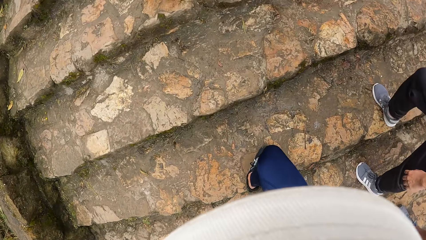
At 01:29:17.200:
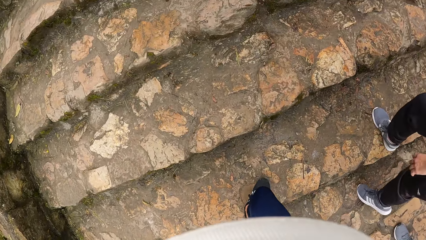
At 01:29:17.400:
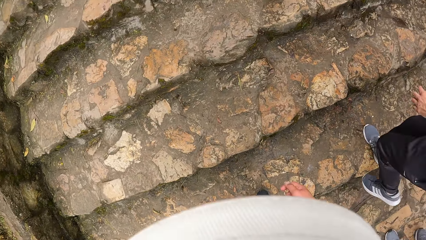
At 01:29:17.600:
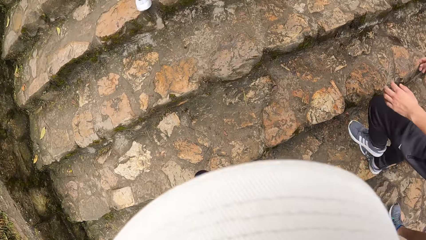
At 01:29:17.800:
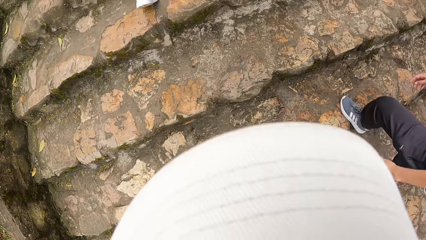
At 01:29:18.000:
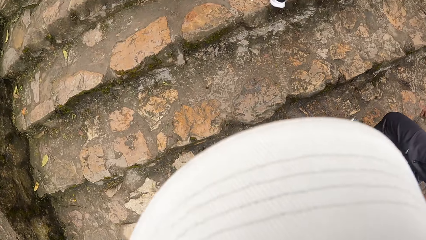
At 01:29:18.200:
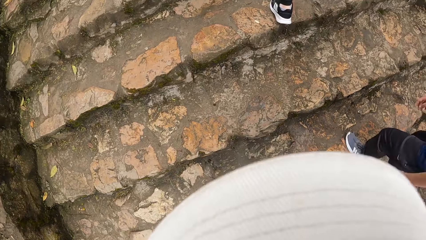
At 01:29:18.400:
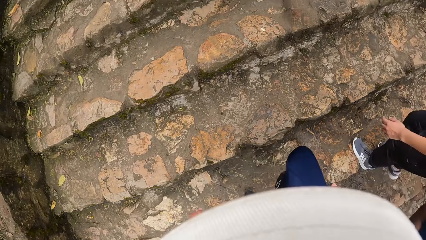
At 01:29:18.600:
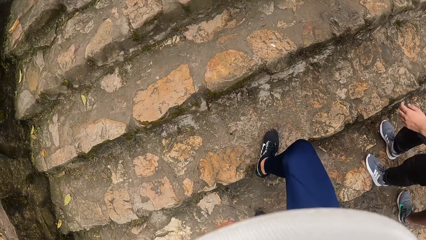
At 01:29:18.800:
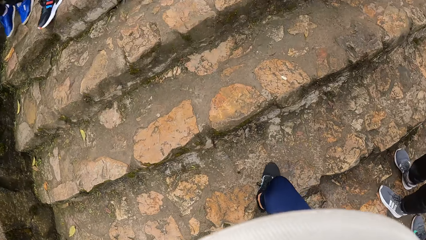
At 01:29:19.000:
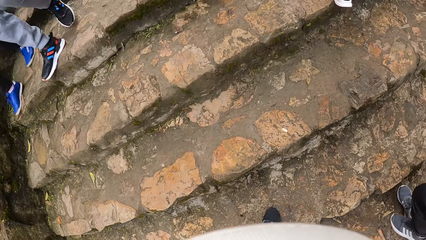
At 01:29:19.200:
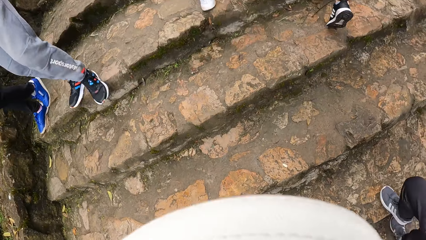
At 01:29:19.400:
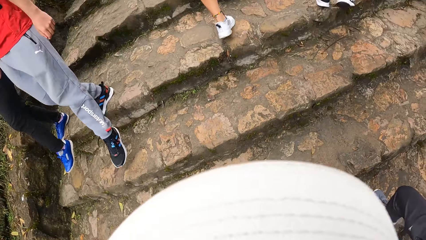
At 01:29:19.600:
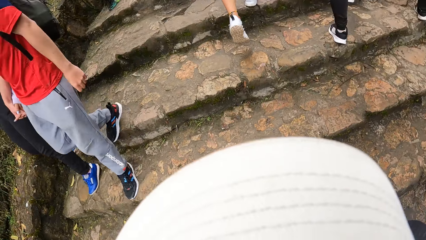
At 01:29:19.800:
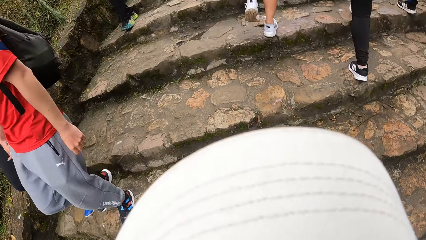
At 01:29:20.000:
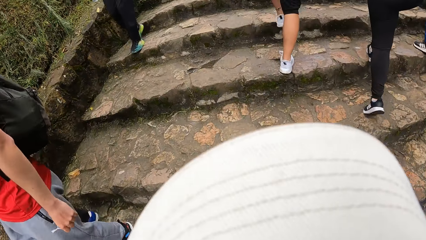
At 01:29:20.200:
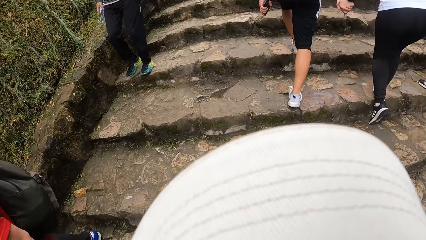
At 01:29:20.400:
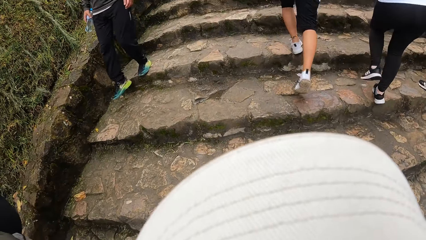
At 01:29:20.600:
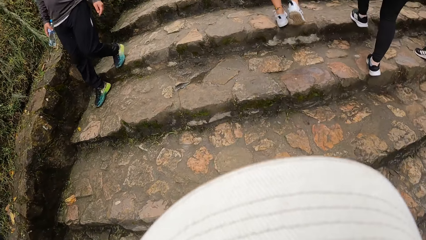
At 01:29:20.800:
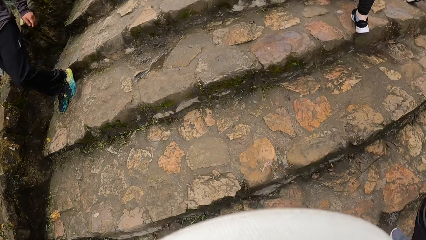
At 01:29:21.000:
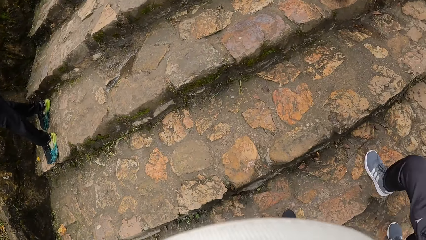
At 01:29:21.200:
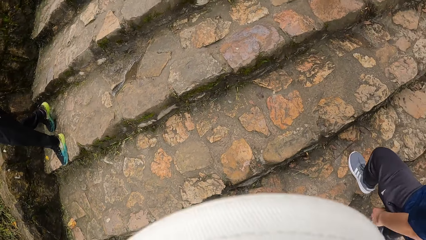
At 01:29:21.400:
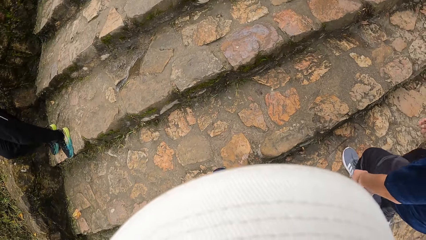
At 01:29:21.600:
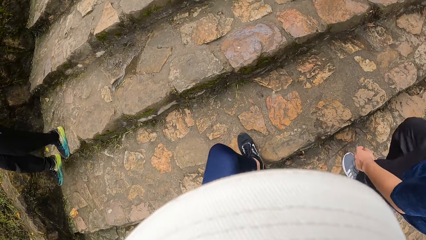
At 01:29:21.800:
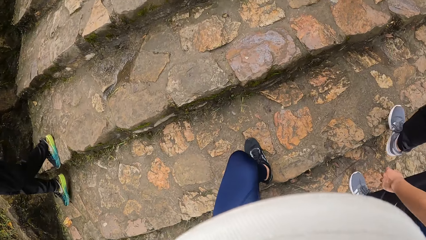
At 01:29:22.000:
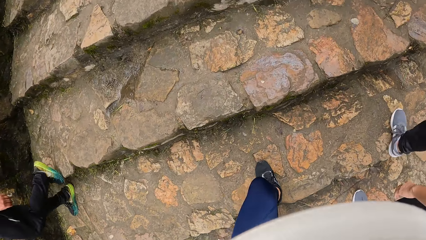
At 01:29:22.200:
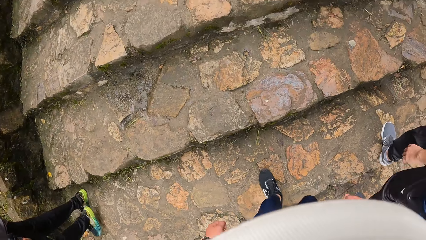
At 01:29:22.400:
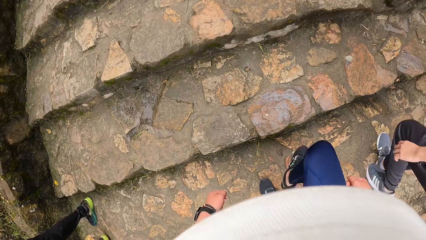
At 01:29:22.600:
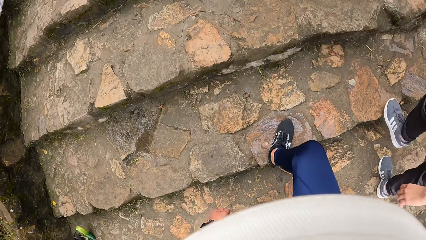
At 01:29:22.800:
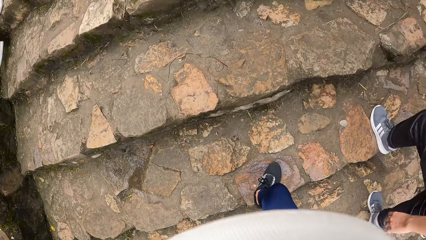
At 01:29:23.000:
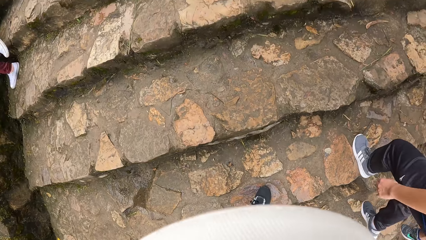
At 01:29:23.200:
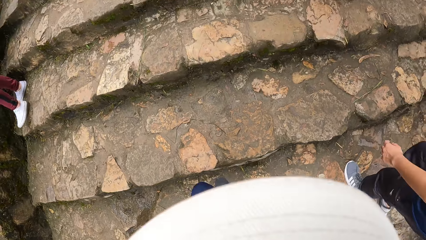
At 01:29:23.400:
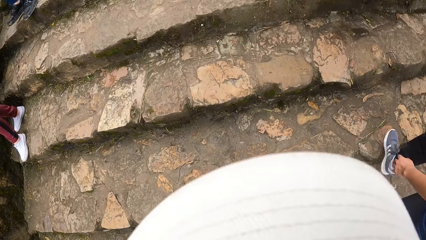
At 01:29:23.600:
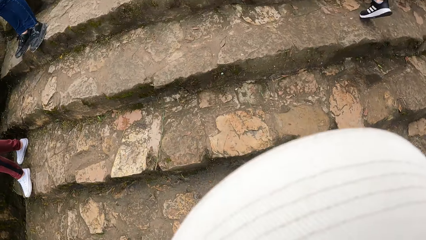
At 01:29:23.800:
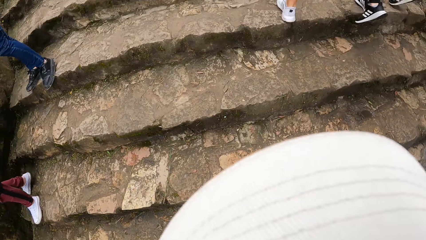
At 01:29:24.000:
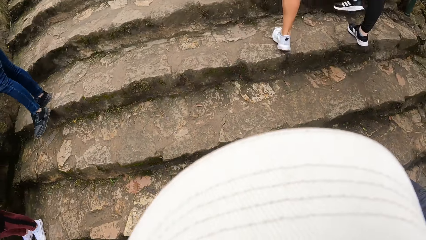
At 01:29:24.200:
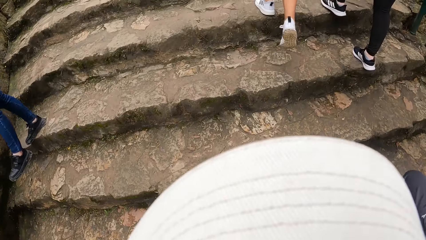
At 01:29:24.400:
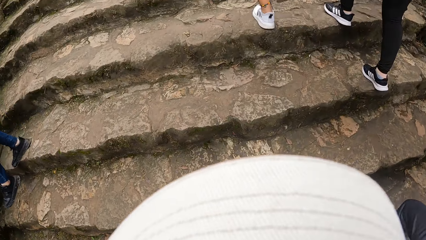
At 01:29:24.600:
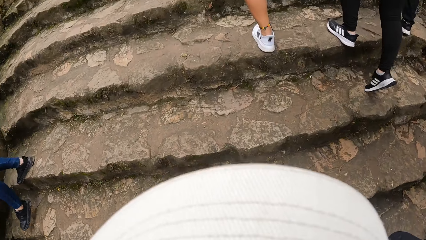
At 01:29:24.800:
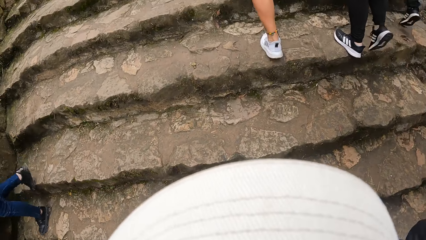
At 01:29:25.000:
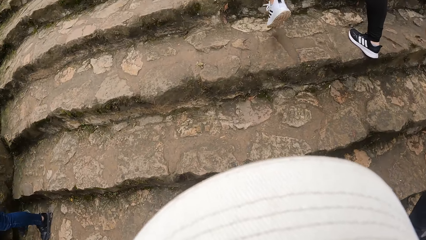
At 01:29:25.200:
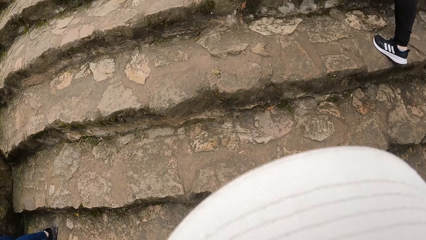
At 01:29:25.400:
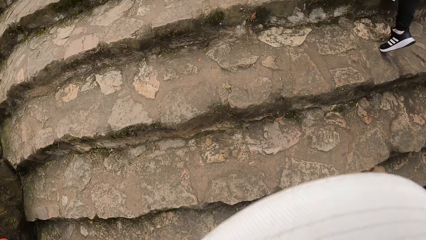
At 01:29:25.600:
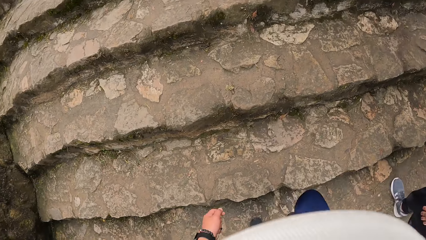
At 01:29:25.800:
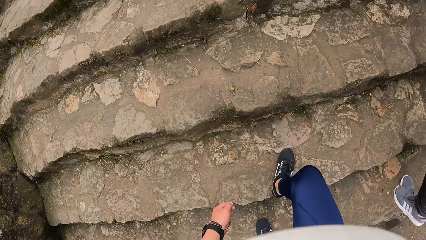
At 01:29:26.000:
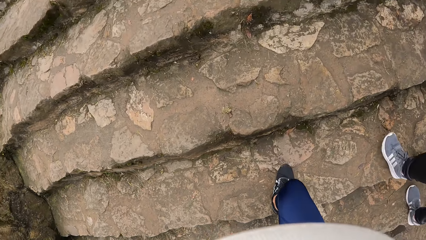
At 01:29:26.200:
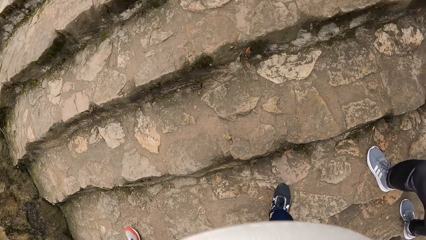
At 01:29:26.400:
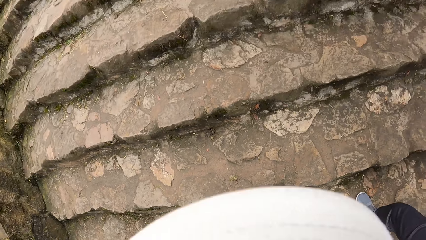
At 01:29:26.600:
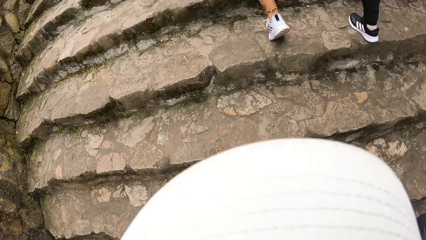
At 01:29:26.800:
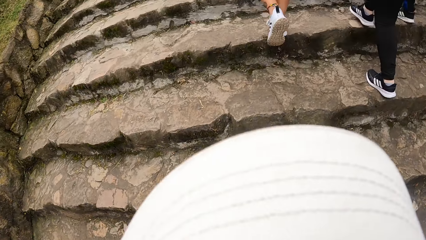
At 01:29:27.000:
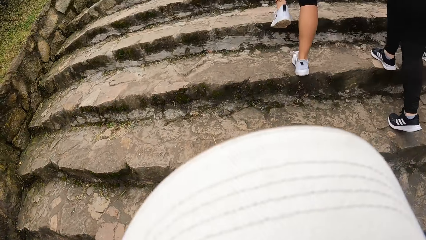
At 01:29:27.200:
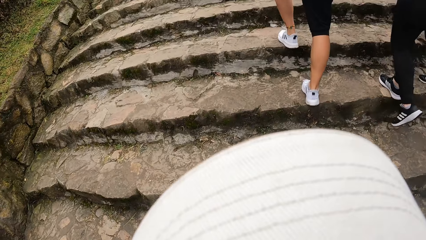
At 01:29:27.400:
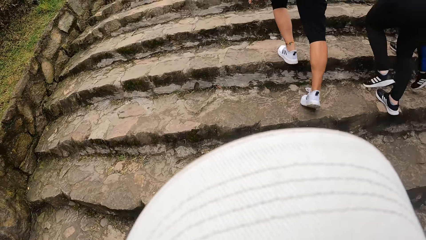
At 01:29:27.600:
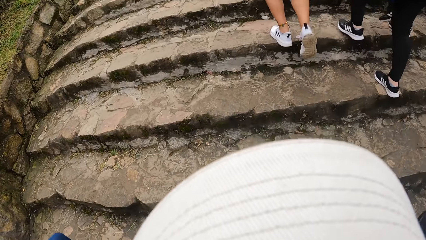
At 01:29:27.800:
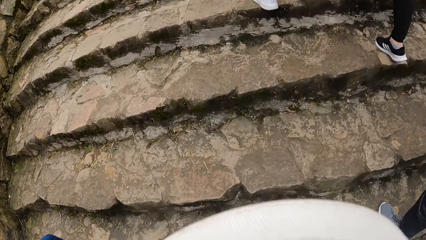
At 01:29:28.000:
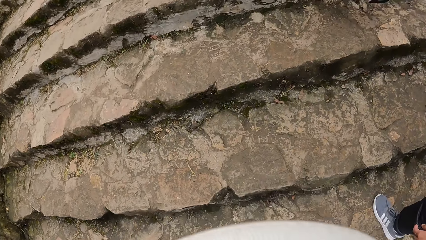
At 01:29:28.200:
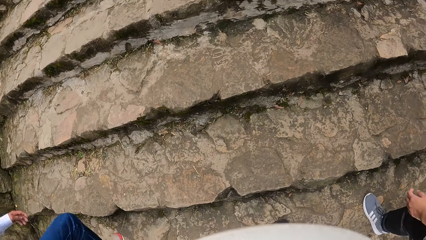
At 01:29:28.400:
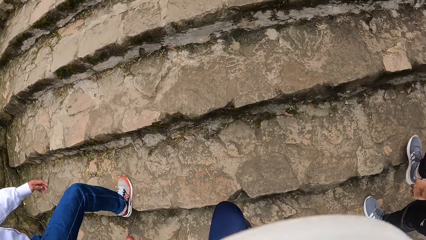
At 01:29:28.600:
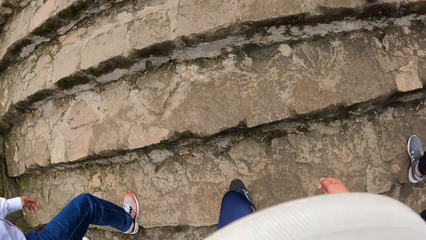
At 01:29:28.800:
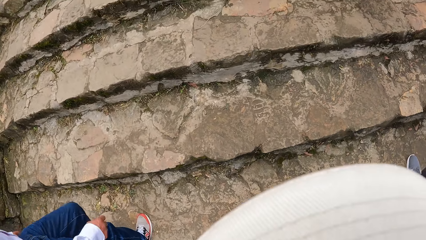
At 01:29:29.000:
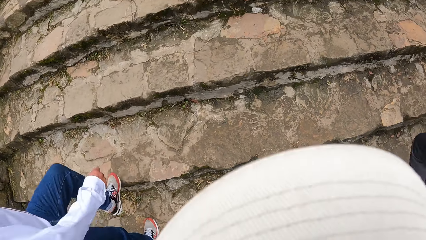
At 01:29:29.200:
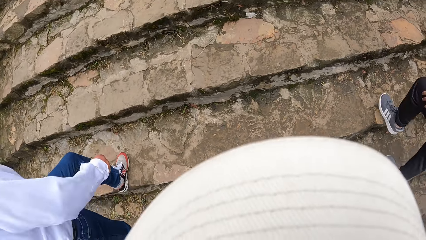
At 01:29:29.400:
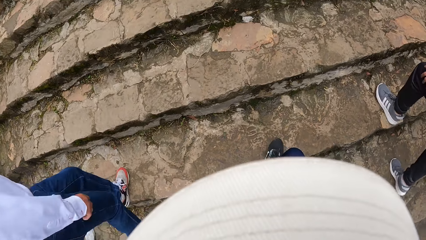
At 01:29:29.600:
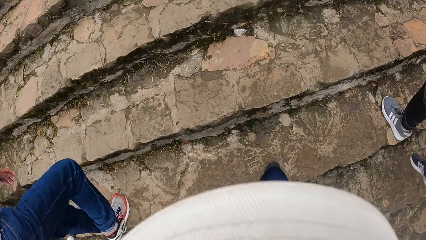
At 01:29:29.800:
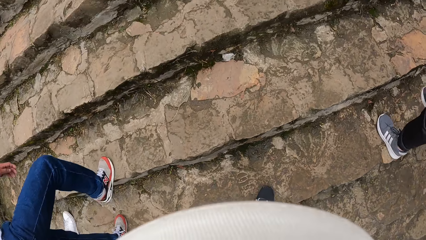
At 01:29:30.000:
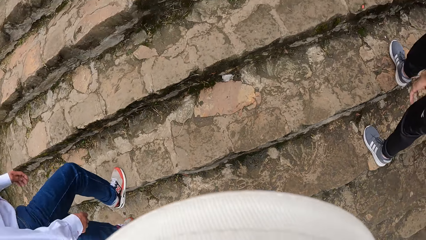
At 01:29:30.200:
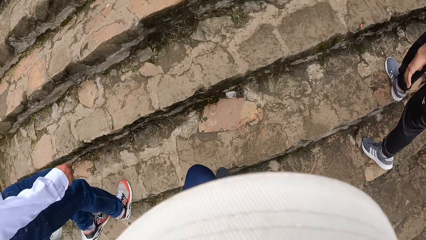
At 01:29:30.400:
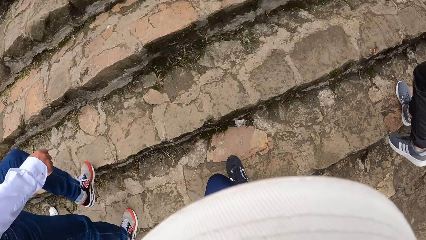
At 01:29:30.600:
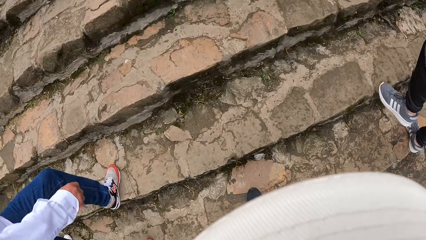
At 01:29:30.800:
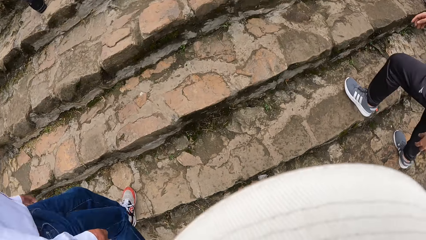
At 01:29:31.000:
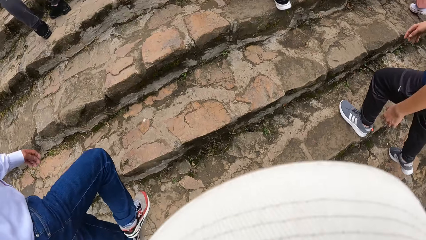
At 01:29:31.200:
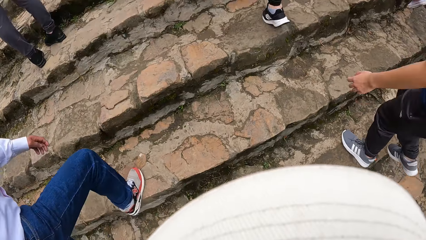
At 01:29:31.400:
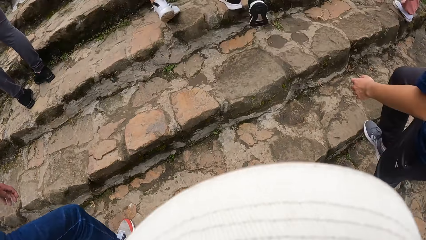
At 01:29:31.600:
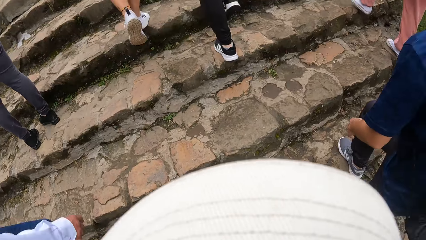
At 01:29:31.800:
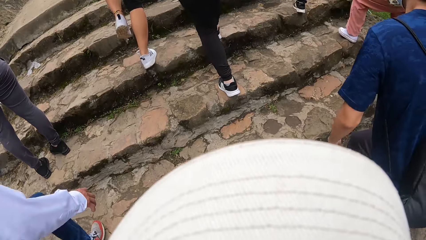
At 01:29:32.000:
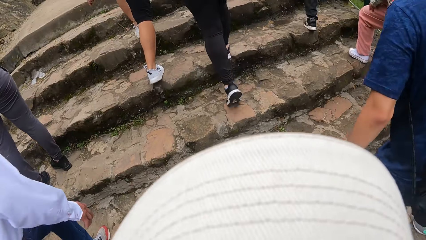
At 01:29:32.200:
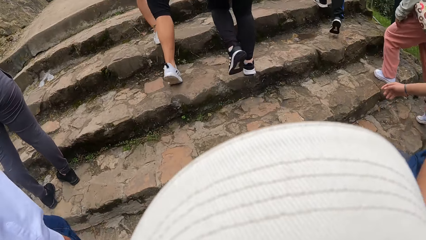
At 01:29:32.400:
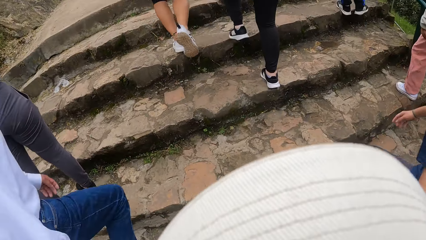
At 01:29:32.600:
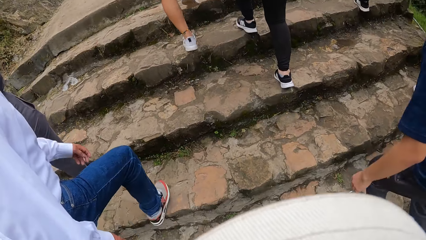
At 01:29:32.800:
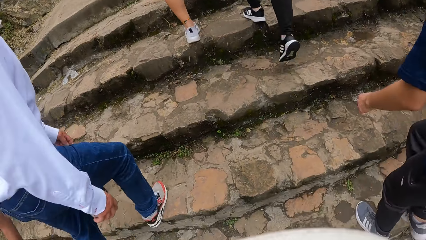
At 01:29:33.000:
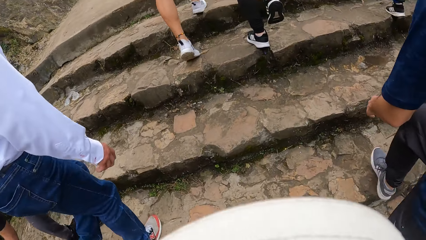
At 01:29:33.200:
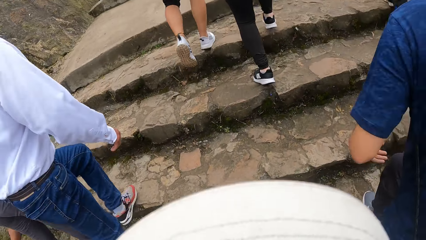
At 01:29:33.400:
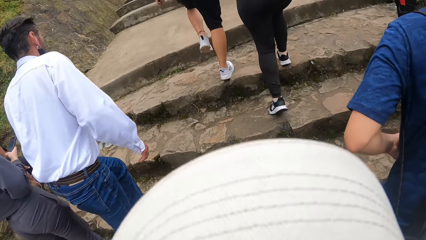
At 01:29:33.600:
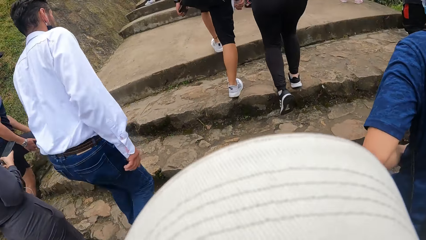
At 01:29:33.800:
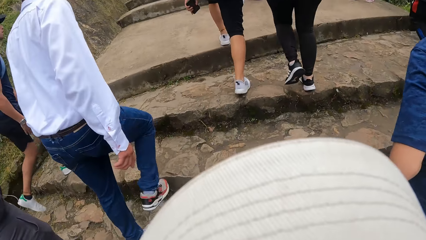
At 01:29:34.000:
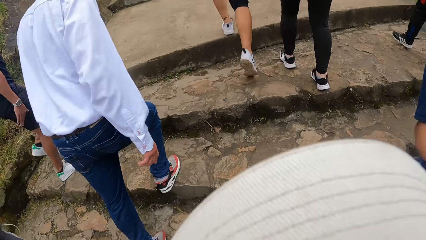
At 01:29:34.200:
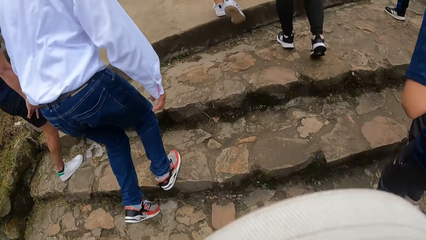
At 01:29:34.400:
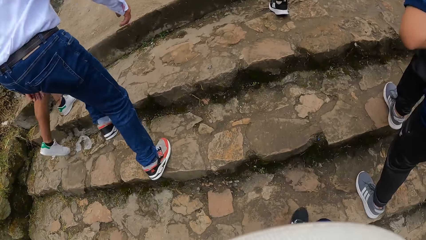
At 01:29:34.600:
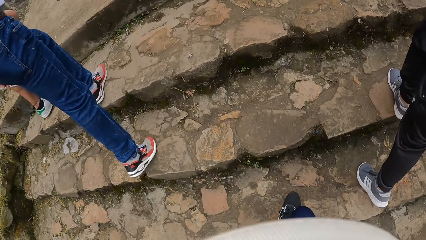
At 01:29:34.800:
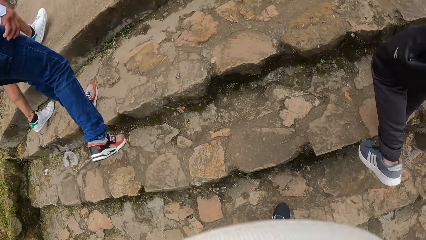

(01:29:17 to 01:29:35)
A person swings his hands. The camera wearer walks. They walk again. The person swings his hands.
